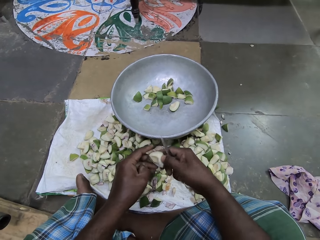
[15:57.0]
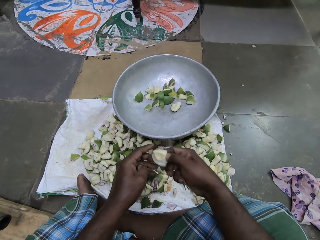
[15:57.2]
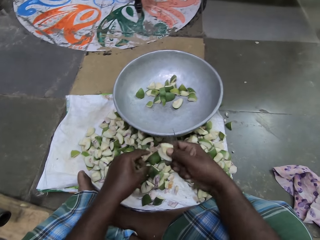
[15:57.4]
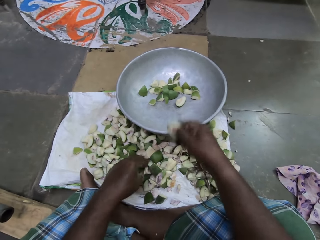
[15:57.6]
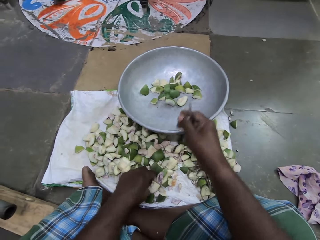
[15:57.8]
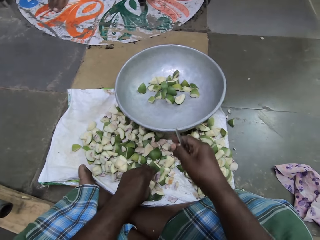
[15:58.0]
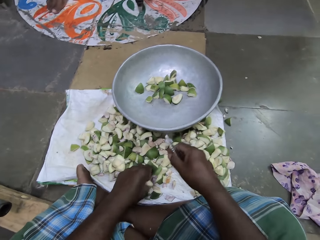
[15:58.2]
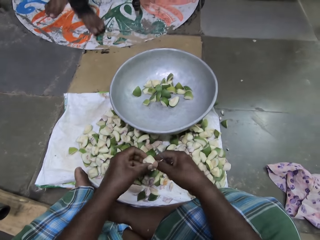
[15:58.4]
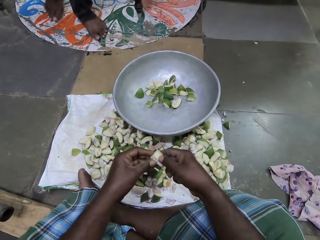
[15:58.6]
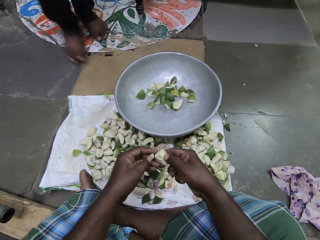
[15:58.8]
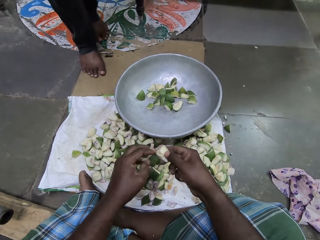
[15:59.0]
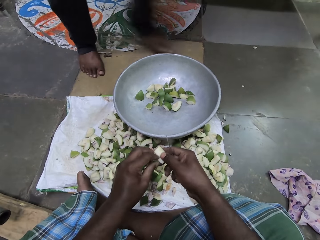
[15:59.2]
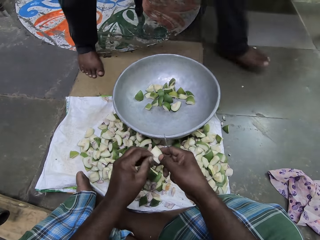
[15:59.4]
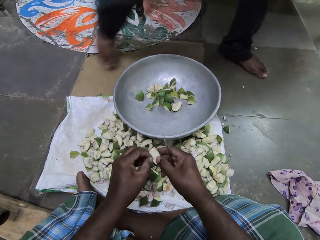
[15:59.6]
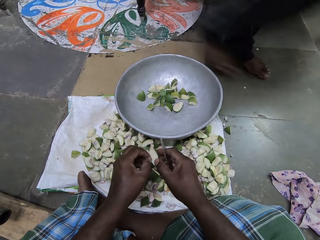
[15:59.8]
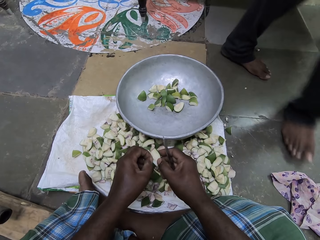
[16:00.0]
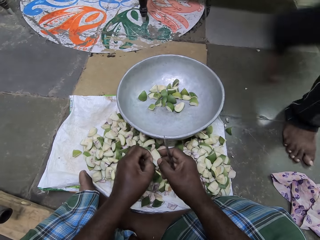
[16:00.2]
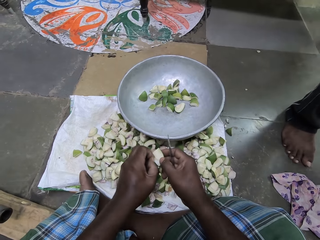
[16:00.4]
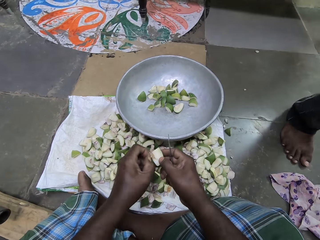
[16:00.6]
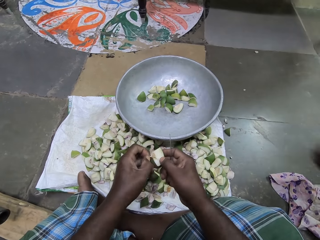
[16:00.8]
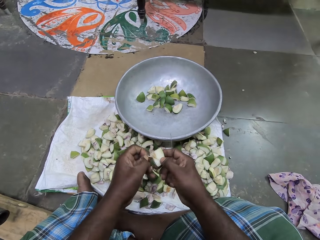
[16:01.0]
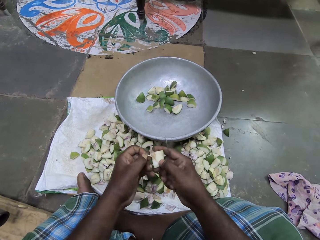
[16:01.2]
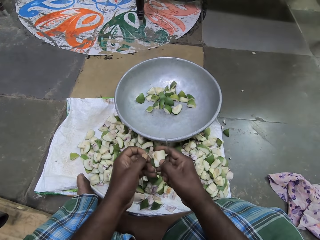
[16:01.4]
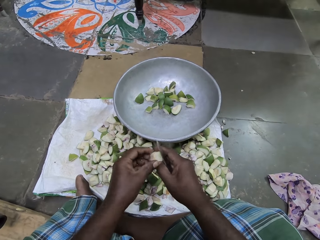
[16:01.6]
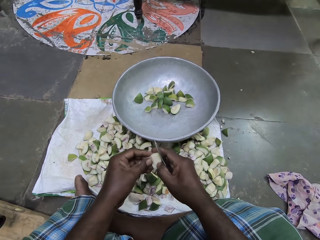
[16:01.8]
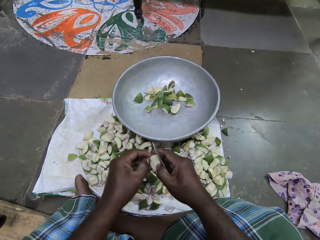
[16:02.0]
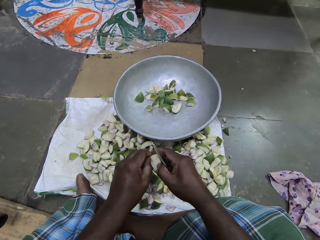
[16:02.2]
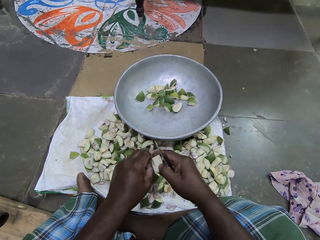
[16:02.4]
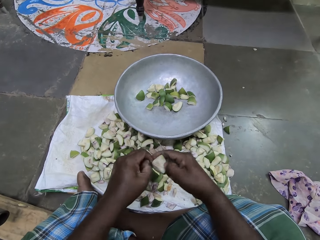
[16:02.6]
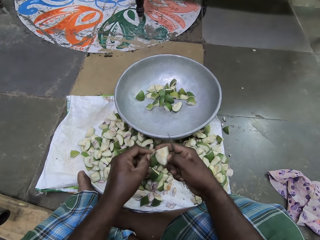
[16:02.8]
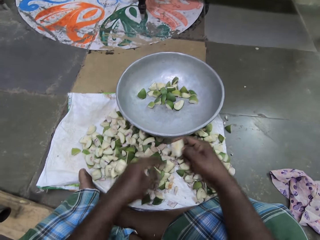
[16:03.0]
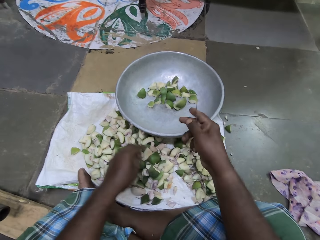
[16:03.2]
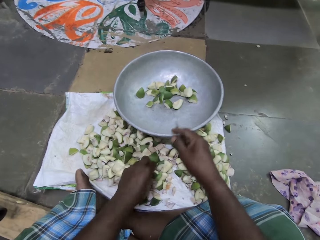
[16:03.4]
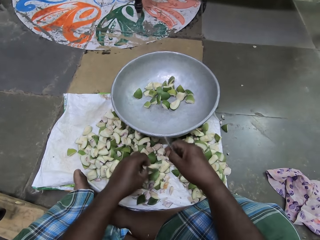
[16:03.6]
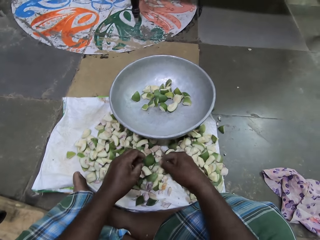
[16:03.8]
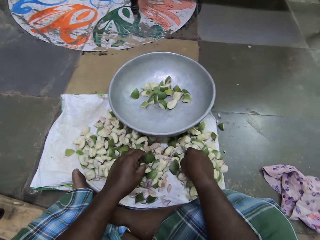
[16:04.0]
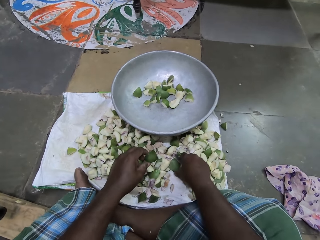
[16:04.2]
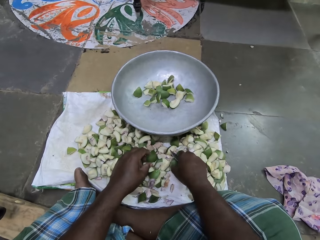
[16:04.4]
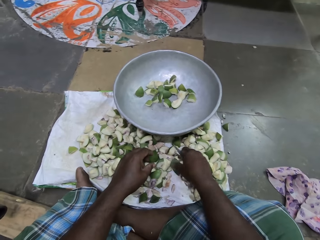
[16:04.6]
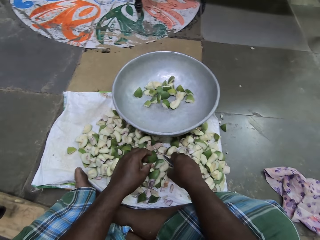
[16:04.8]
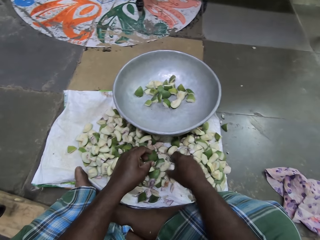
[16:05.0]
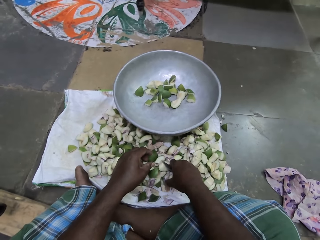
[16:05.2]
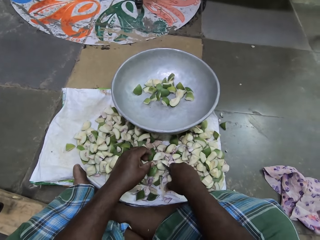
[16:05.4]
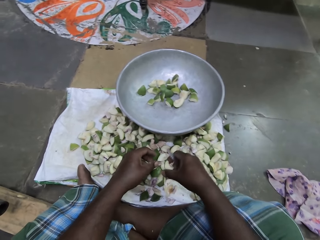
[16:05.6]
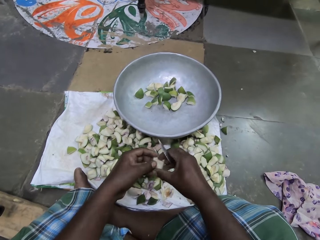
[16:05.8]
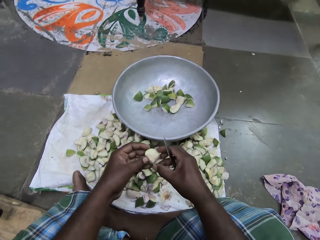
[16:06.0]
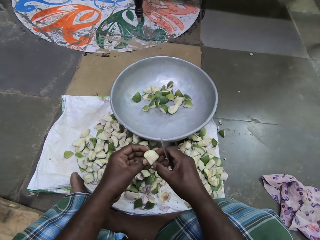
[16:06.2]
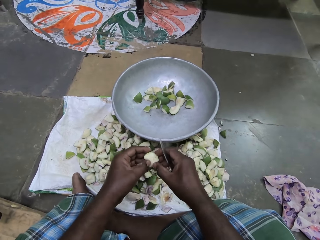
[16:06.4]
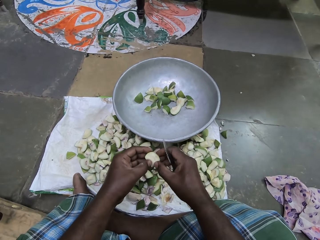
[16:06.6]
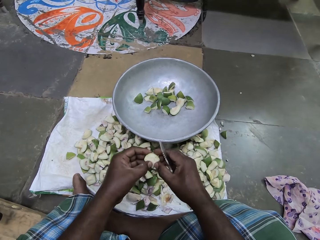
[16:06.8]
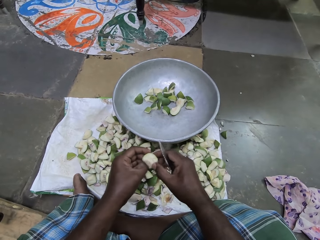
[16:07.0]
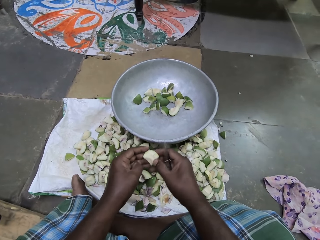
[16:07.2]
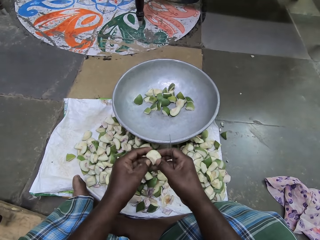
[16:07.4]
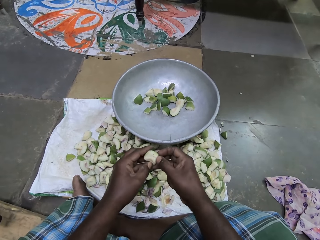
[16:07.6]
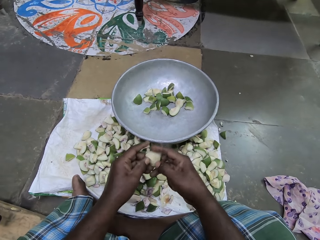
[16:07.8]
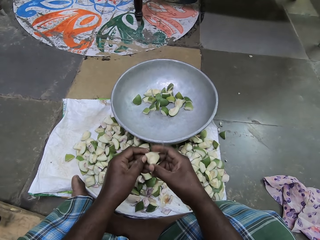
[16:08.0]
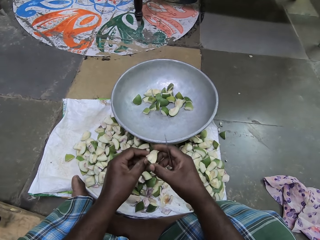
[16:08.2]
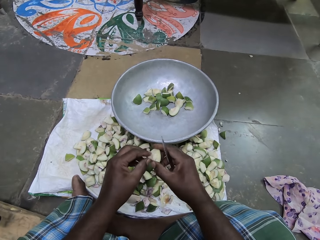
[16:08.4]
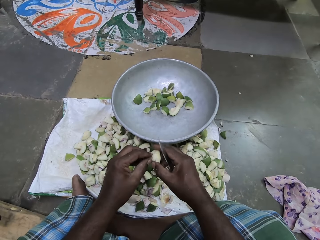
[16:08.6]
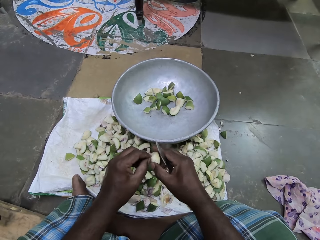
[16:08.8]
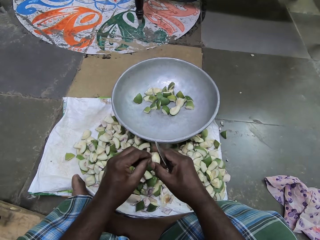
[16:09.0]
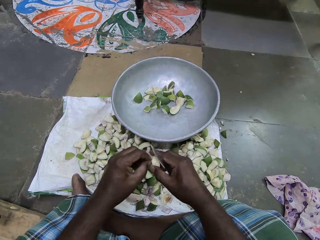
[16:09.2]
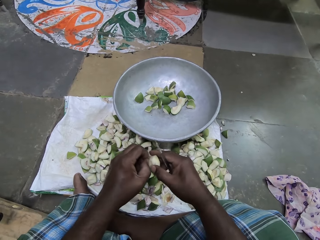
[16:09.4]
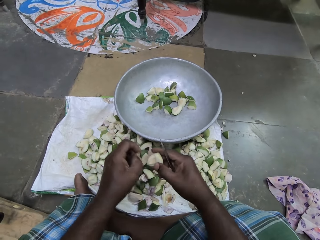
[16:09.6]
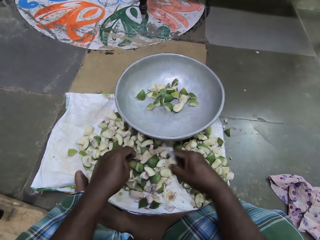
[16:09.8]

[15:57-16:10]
The camera wearer drops the piece of apple in her right hand into the pan on the sack. She picks a piece of apple from the sack on the floor with her left hand. She holds something. She passes the piece of apple in her left hand to her right hand. A woman walks past the camera wearer. The camera wearer scrapes the piece of apple in her right hand with her left hand. She removes something with her hand. She drops the piece of apple in her right hand into the pan on the sack. She picks a piece of apple from the sack on the floor with her left hand. She drops the piece of apple in her right hand on the sack on the floor. She picks the piece of apple from the sack on the floor with her right hand. She scrapes the piece of apple in her right hand with her left hand. She removes something with her hand.

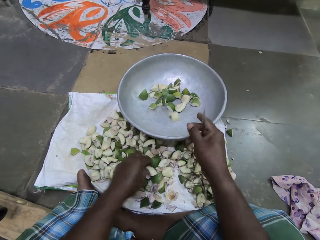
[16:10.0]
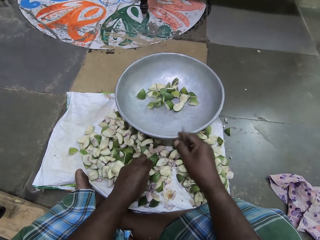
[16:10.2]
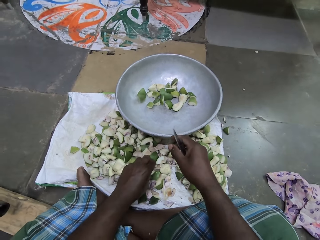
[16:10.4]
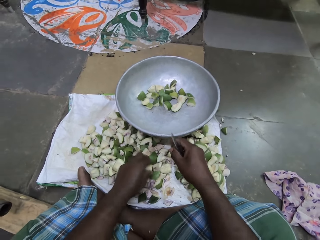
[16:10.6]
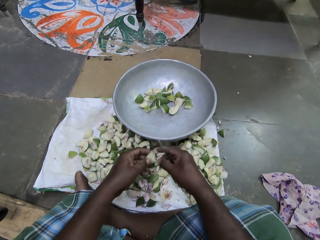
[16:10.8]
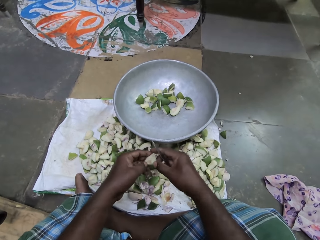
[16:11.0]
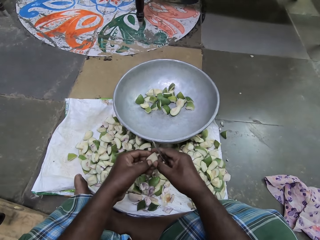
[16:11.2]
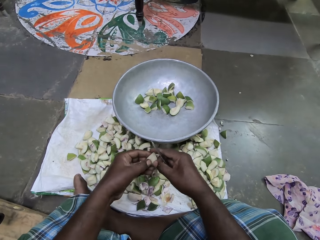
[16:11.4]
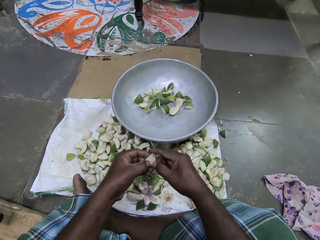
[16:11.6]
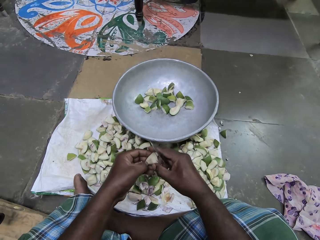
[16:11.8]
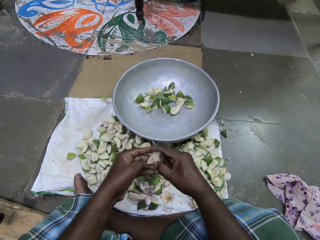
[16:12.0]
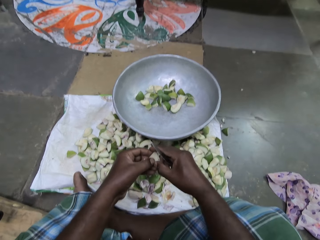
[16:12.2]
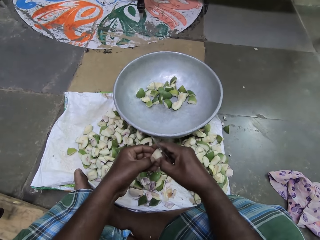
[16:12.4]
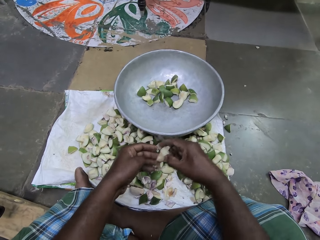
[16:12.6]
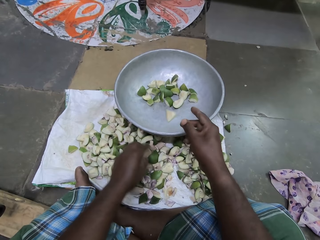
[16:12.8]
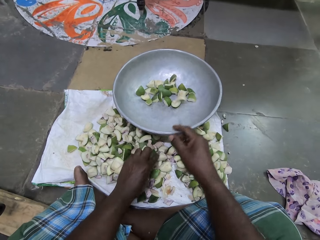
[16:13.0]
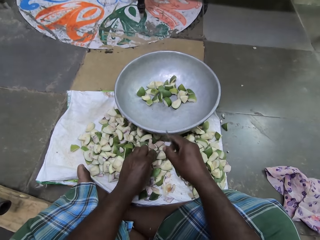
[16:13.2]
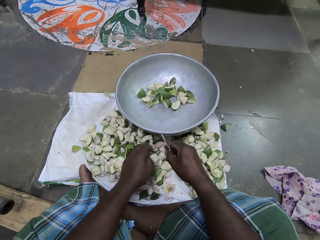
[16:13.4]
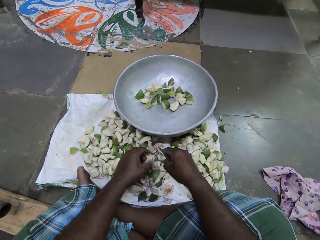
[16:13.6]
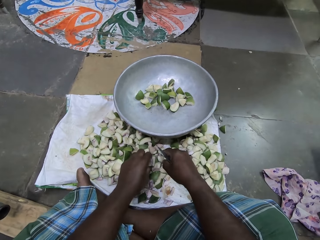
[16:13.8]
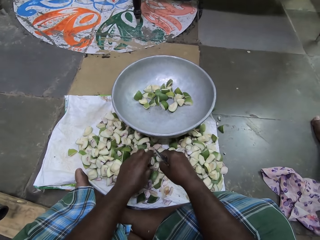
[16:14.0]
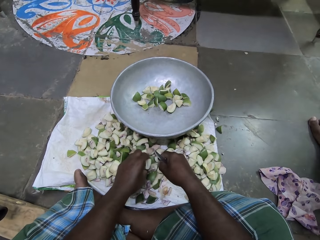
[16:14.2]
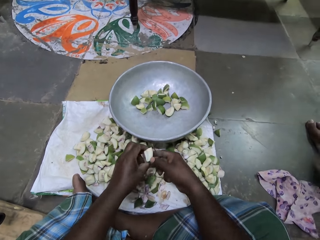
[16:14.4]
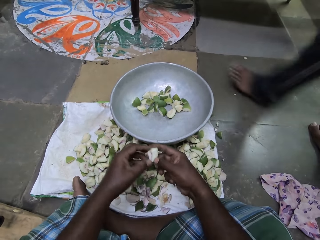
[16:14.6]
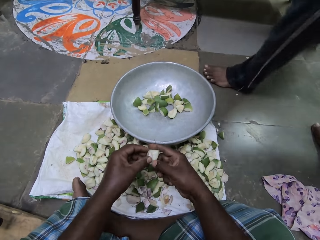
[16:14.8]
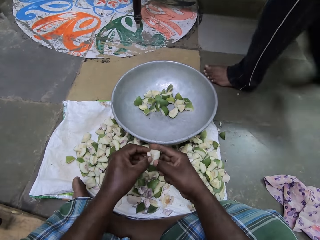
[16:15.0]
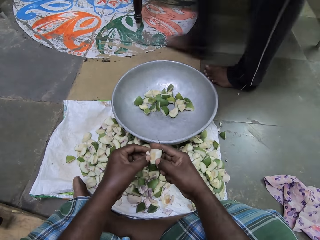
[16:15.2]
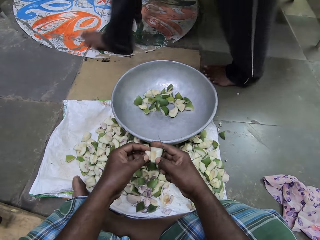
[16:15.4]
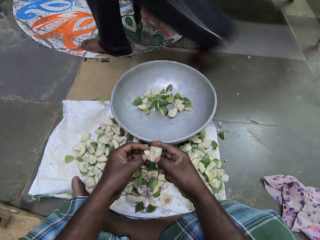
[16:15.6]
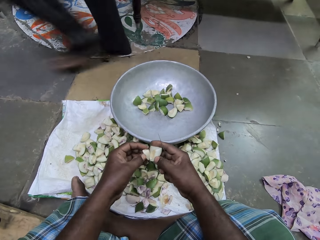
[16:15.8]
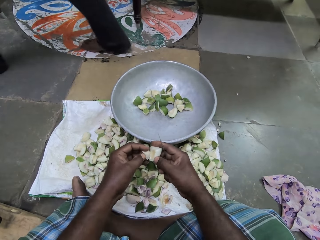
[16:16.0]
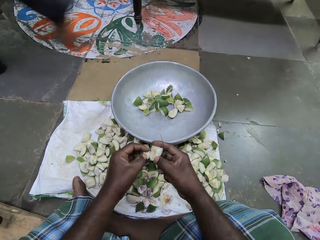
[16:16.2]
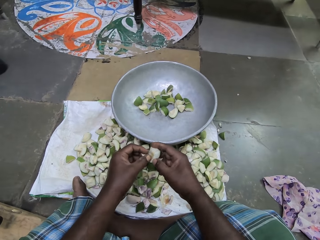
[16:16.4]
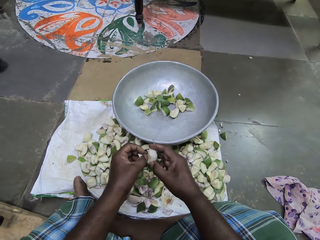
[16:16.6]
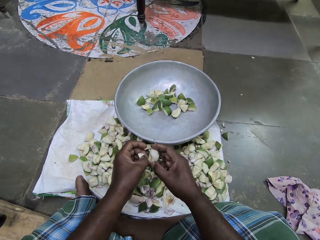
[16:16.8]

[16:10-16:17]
The camera wearer drops the piece of apple in her right hand into the pan on the sack. She picks a piece of apple from the sack on the floor with her left hand. She passes the piece of apple in her left hand to her right hand. She scrapes the piece of apple in her right hand with her left hand. She removes something with her hand. She drops the piece of apple in her right hand into the pan on the sack. She picks a piece of apple from the sack on the floor with her left hand. She passes the piece of apple in her left hand to her right hand. She removes a seed from the piece of apple in her right hand with her left hand. The woman walks past the camera wearer.
